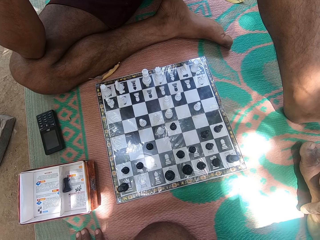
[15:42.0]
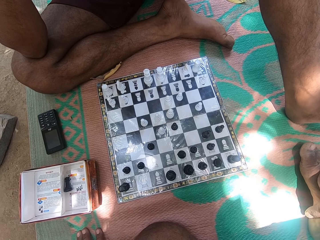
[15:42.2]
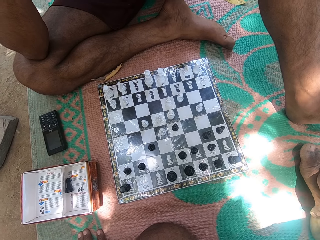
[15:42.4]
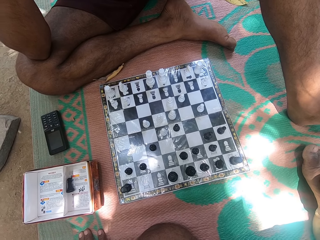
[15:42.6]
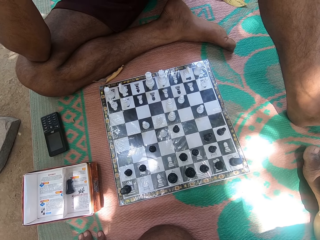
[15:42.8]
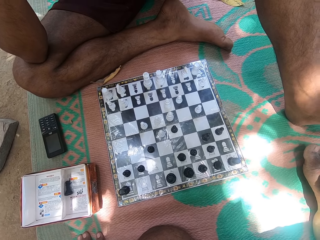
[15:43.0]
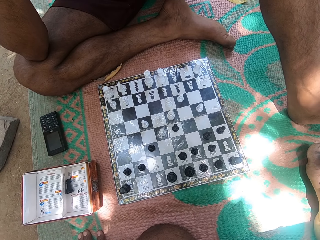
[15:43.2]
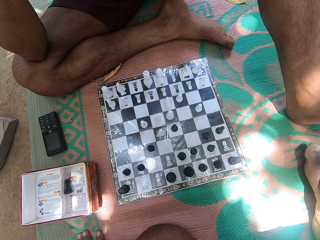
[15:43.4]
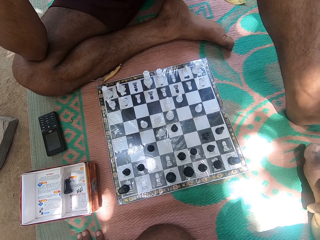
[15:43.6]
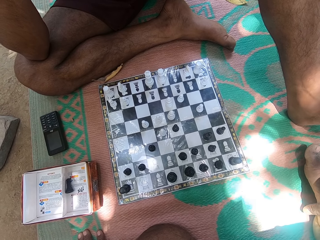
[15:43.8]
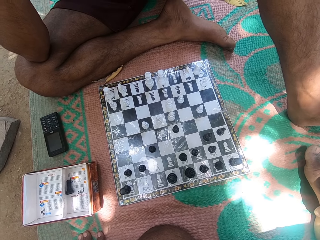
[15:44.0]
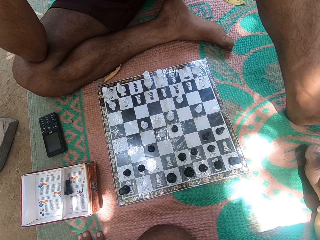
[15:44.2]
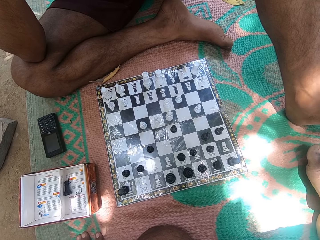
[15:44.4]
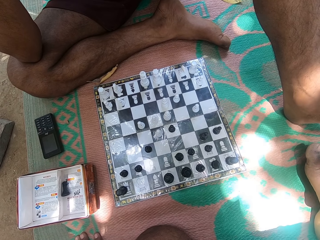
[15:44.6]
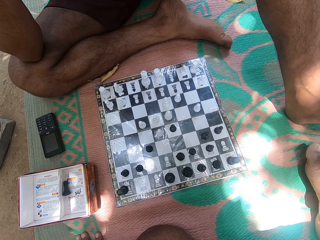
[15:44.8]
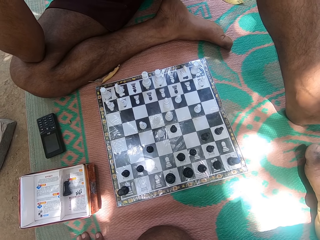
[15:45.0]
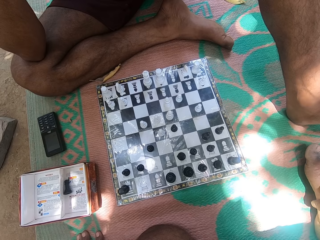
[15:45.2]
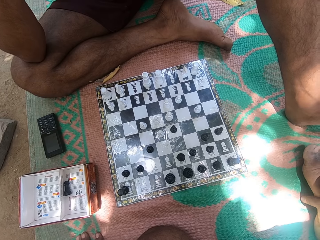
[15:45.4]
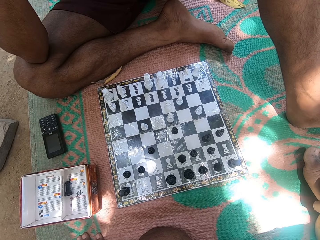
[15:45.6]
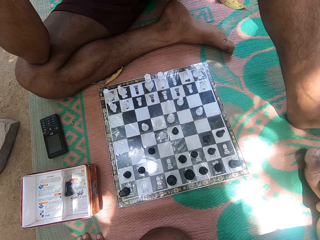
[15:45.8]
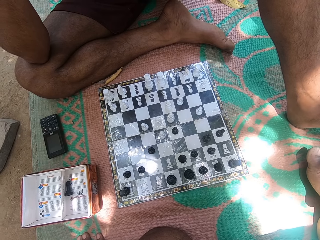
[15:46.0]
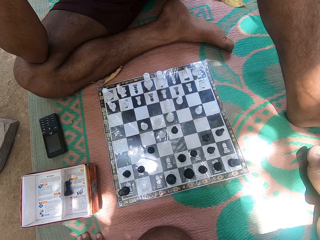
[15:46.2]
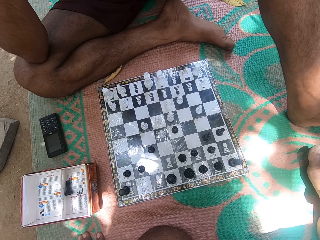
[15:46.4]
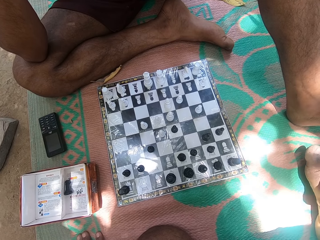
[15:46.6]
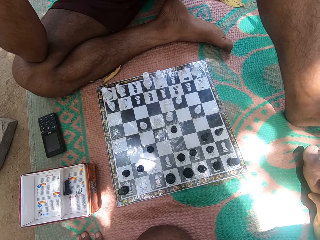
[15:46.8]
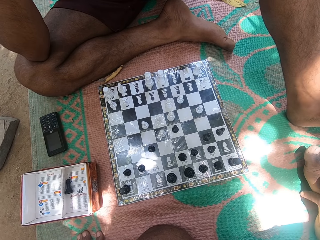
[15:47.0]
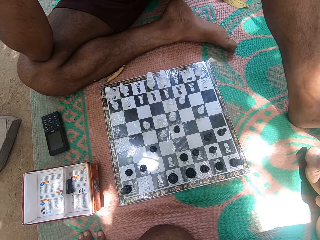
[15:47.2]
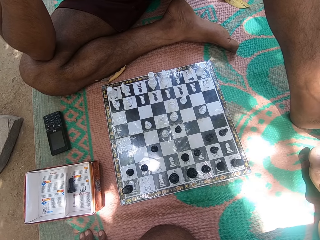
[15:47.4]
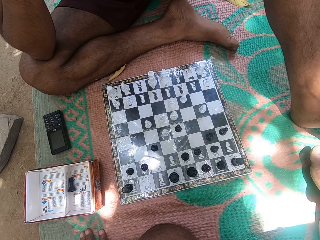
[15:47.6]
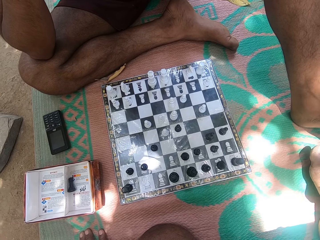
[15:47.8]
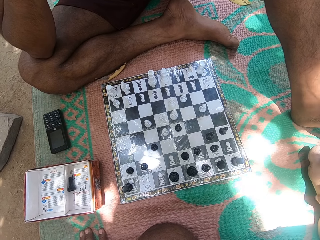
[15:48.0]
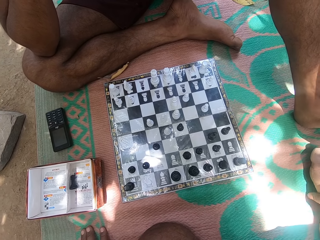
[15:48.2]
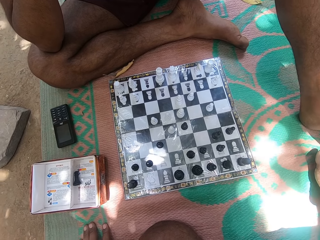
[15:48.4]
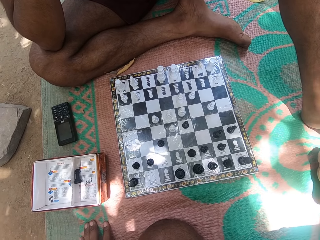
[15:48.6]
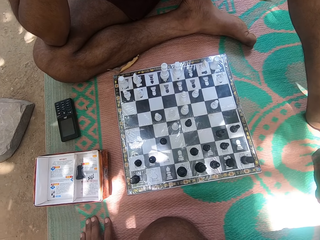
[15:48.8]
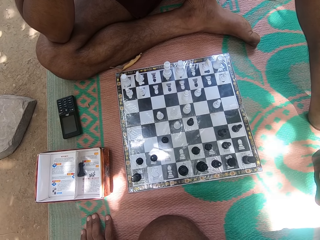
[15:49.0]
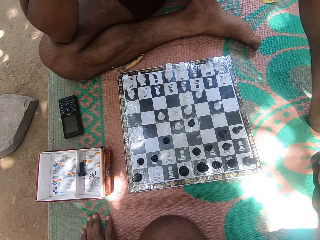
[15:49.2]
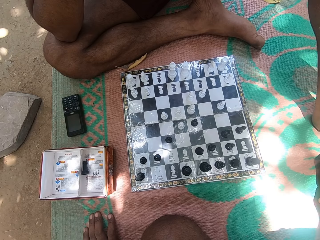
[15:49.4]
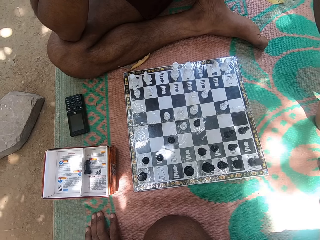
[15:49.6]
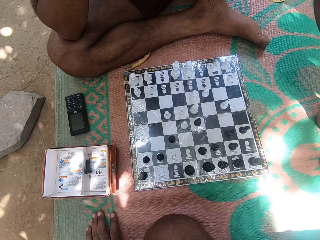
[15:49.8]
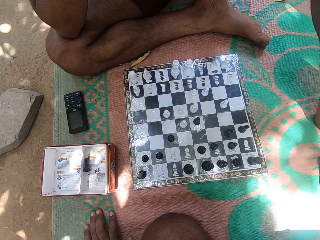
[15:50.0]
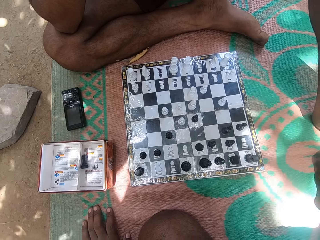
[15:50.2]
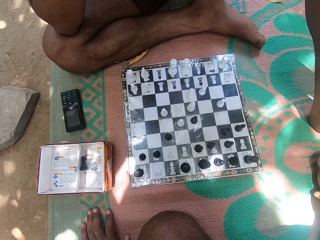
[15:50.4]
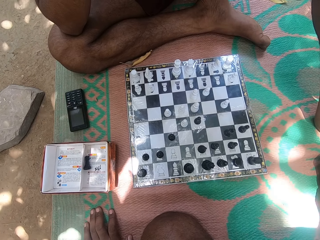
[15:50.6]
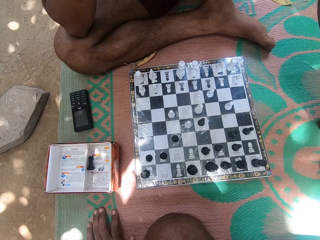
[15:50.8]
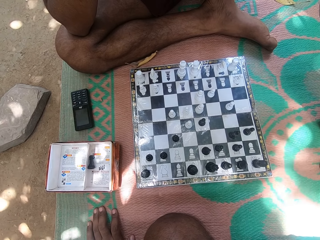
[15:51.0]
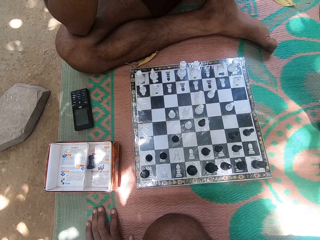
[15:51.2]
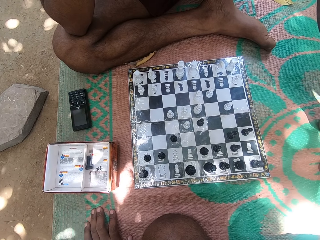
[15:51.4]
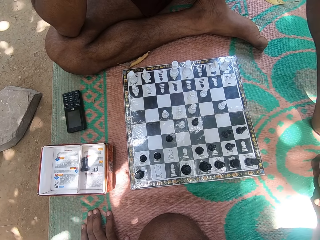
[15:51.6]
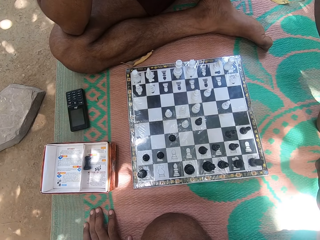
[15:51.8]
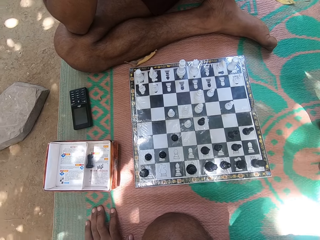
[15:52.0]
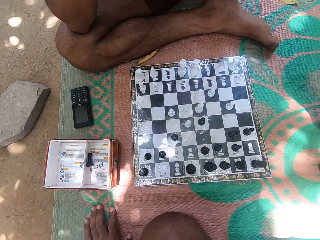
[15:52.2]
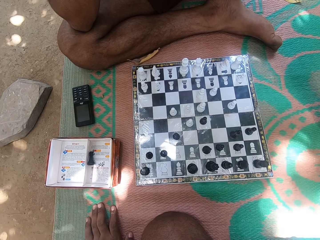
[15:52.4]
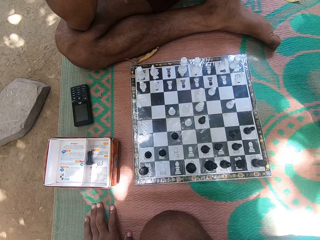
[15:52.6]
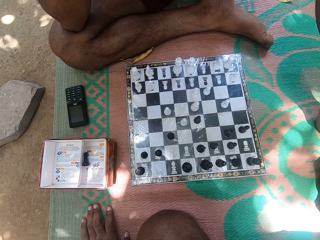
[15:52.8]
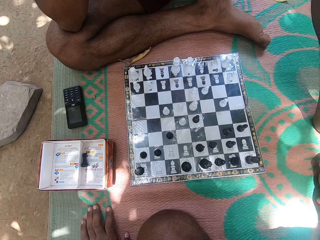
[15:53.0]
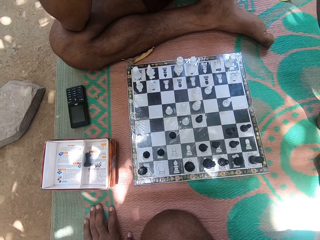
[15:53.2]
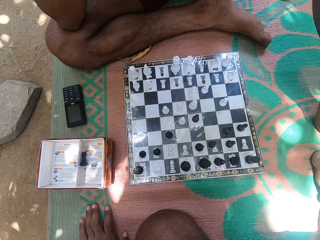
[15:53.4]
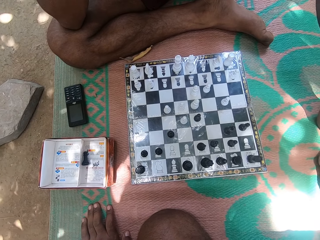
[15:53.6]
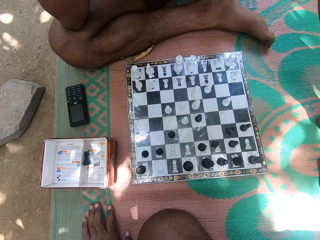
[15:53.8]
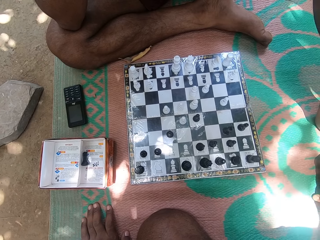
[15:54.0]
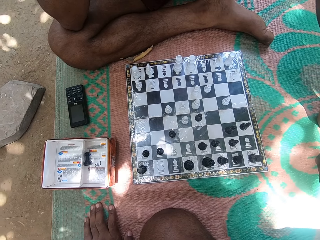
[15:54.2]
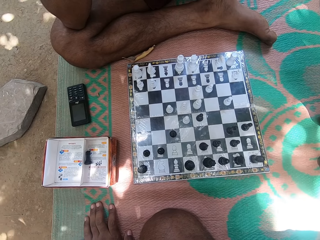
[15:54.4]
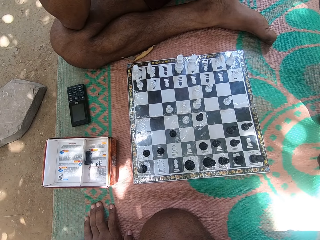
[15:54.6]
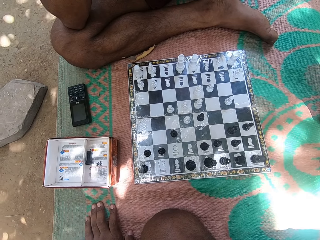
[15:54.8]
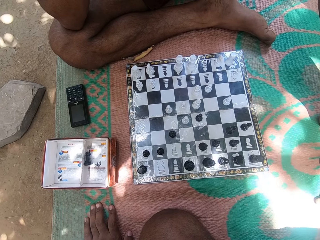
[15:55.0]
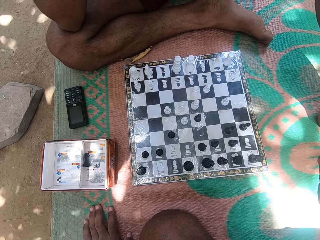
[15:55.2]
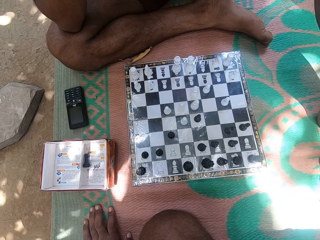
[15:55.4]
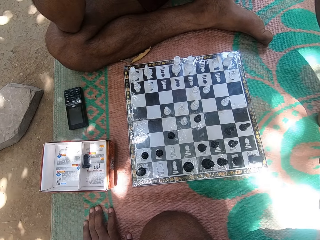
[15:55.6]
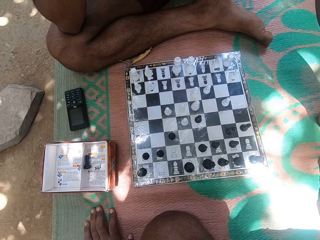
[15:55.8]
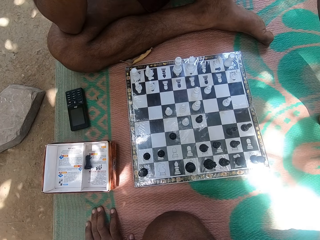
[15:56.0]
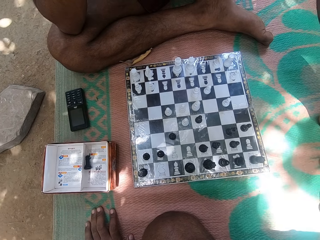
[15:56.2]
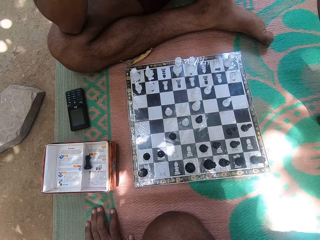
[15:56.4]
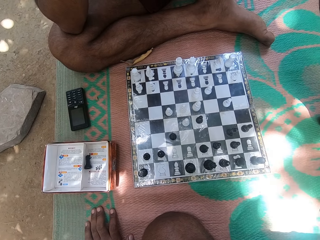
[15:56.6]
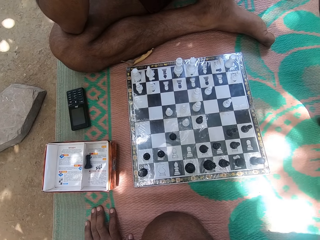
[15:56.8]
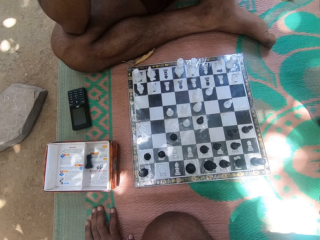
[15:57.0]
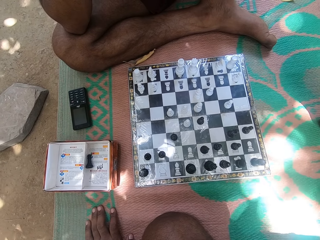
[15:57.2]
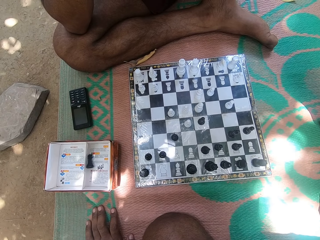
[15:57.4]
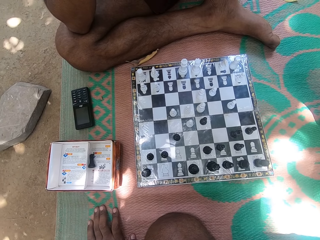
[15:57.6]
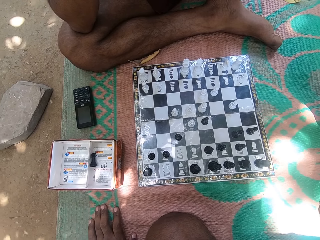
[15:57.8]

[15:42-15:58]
A person looks at the chess board. The camera wearer looks at the chess deck. They look at the chess deck repeatedly.

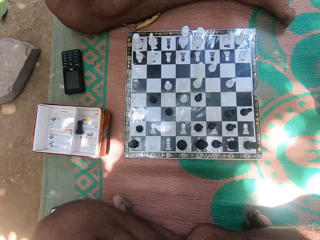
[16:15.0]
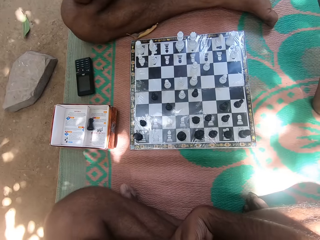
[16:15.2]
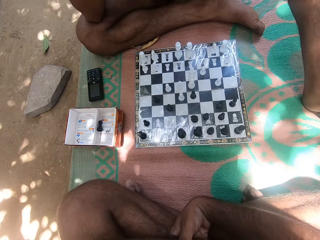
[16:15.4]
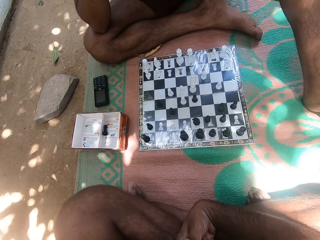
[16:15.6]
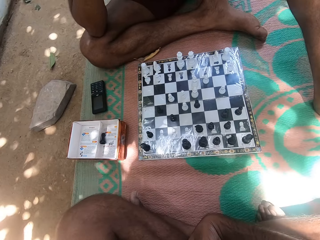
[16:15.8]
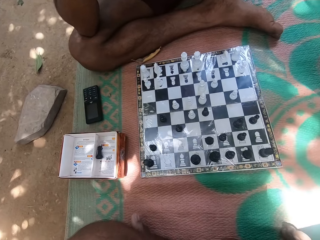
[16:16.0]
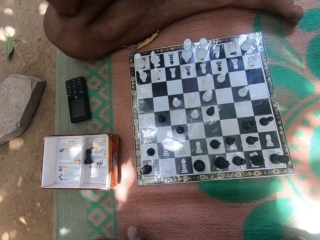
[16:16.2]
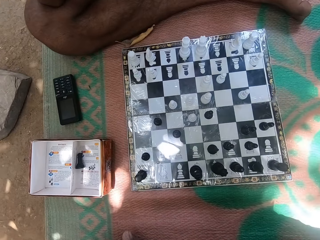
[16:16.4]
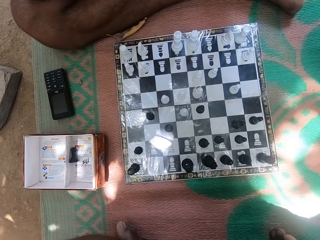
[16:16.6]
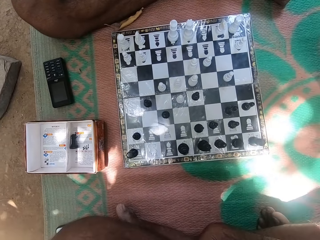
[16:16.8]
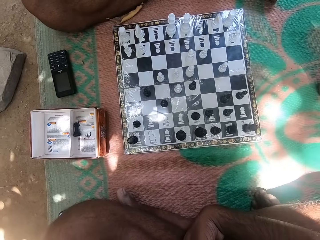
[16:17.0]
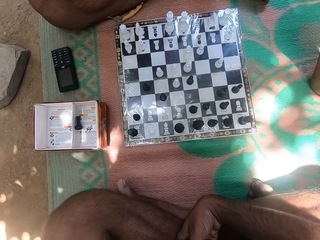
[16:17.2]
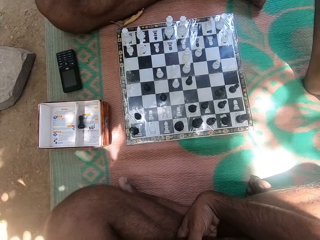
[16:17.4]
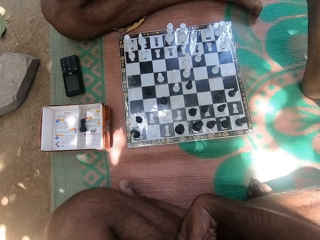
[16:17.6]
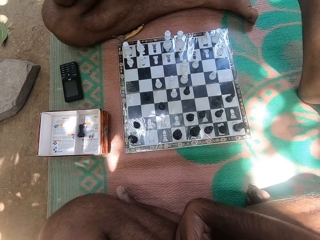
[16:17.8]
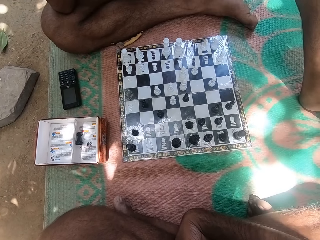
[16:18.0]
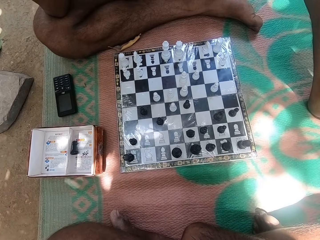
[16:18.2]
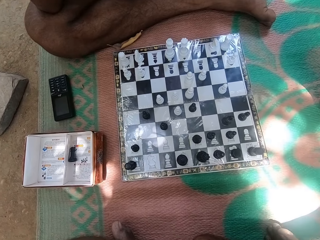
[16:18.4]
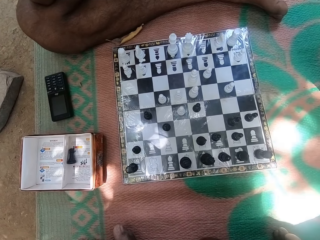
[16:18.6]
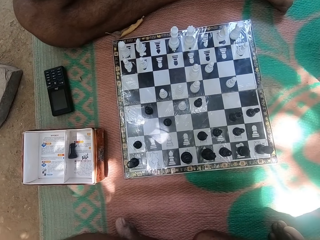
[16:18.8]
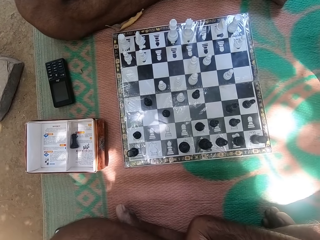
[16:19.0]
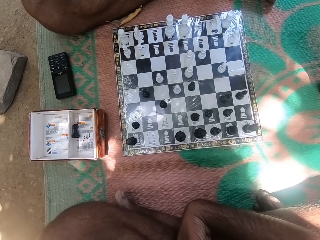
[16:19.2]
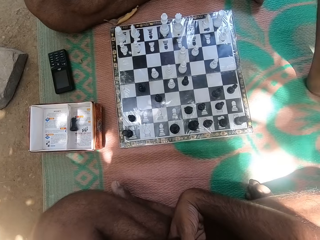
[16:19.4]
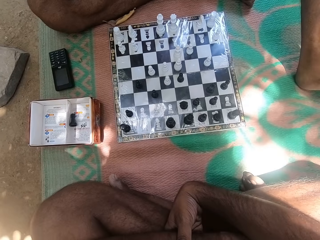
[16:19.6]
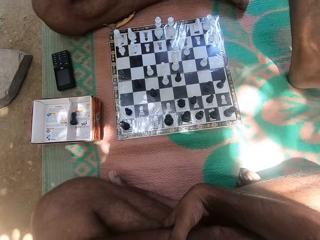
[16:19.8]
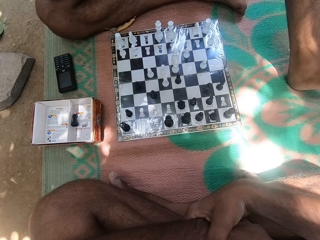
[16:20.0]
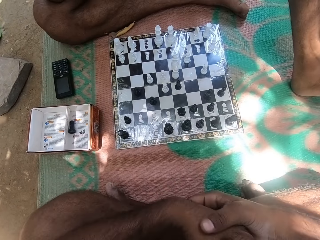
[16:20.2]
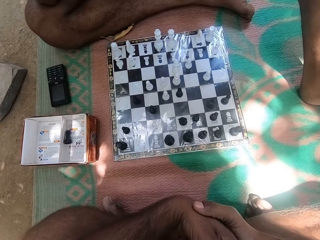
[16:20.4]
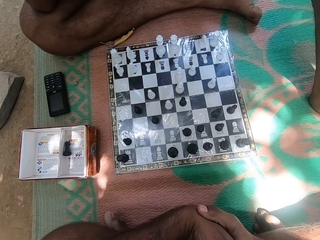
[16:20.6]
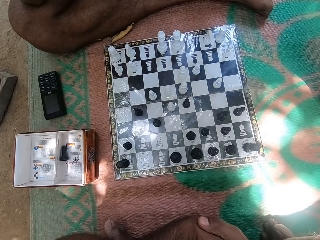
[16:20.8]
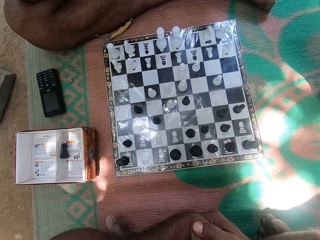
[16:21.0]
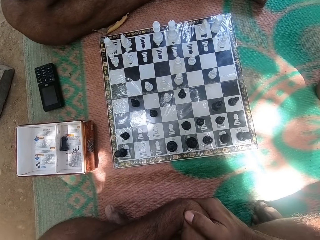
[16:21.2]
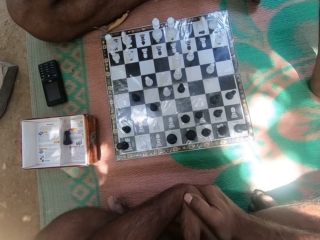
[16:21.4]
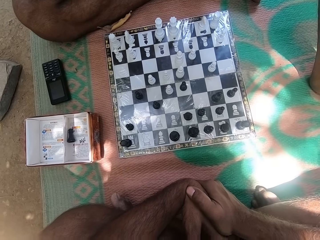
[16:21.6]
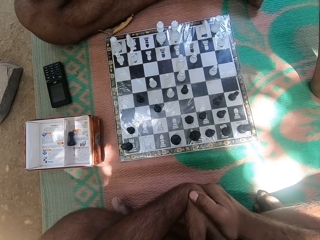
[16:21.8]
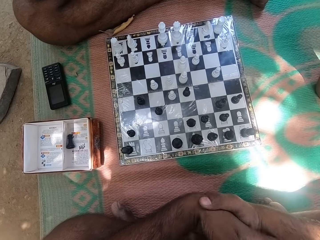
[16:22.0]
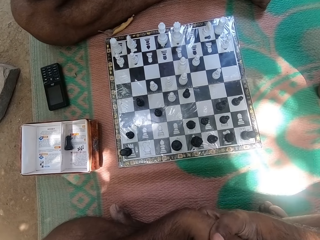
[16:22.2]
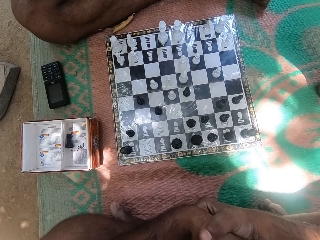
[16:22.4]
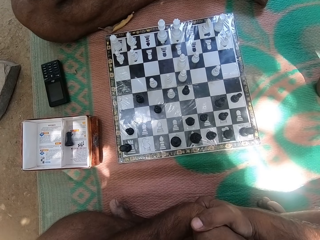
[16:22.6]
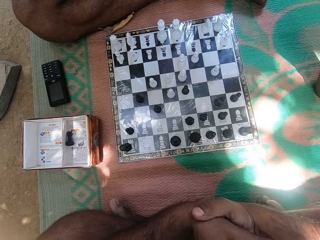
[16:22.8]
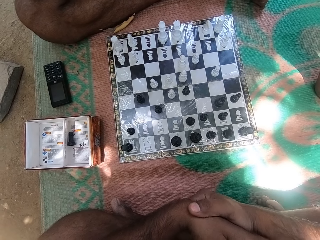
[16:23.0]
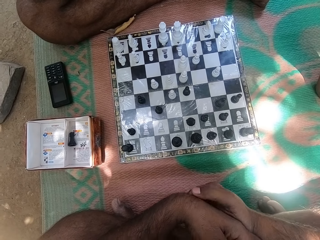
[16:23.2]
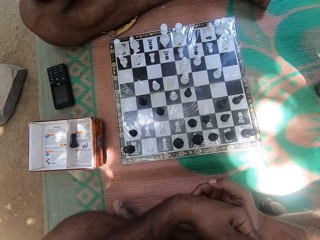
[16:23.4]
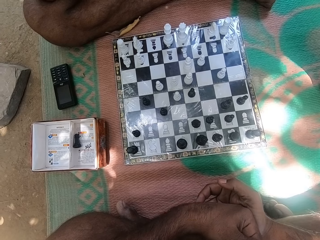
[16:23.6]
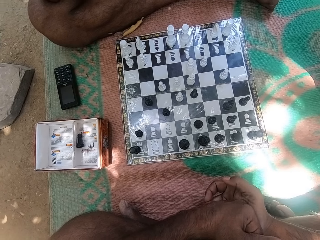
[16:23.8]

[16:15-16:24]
The camera wearer looks at the chess deck. He looks at the chess deck again. He moves both hands. He plays with his hands. He looks at the chess deck.
